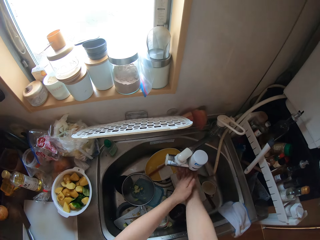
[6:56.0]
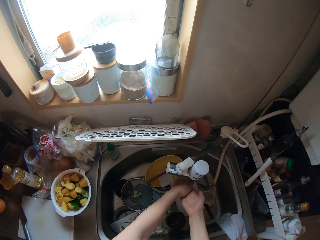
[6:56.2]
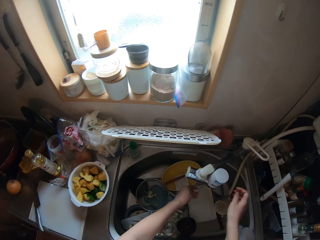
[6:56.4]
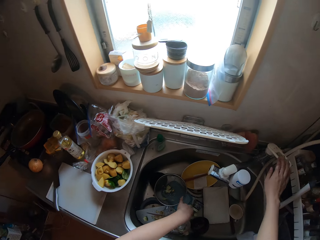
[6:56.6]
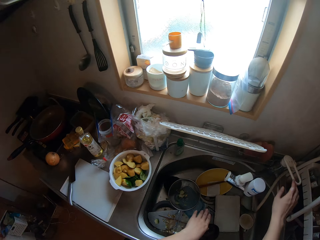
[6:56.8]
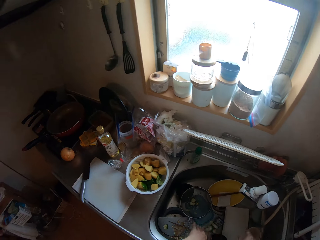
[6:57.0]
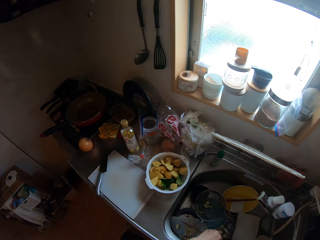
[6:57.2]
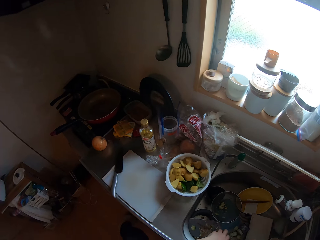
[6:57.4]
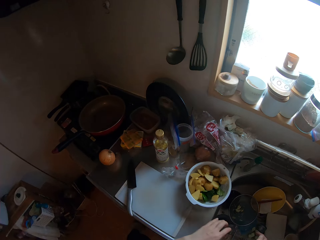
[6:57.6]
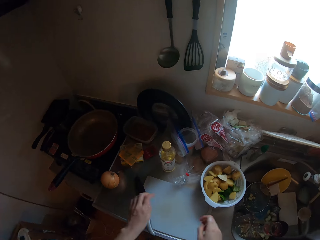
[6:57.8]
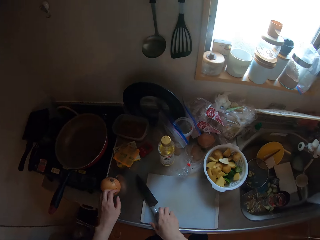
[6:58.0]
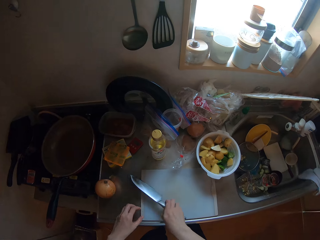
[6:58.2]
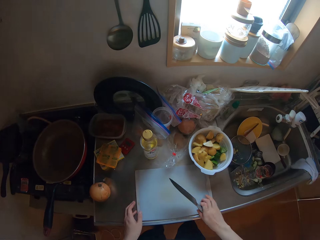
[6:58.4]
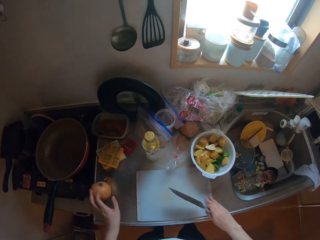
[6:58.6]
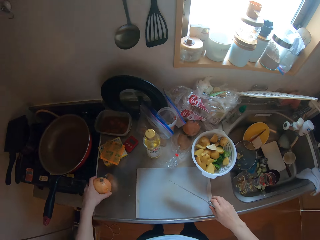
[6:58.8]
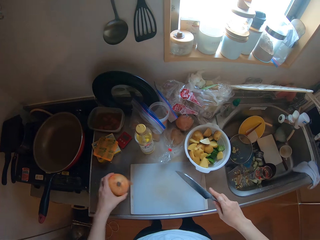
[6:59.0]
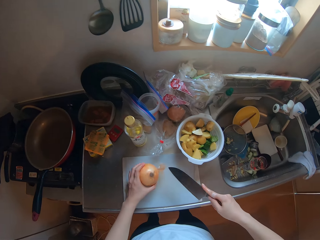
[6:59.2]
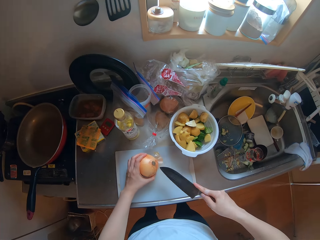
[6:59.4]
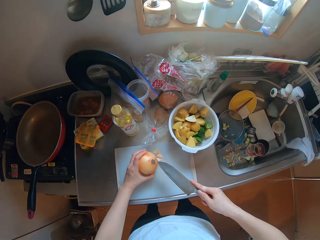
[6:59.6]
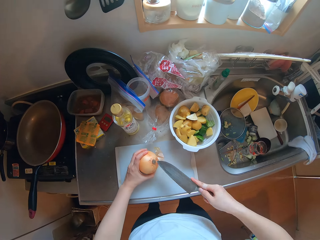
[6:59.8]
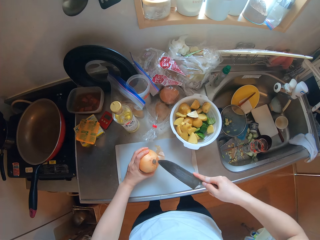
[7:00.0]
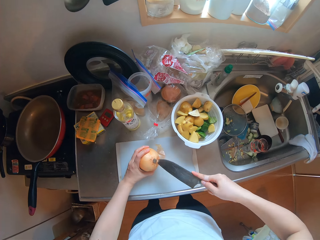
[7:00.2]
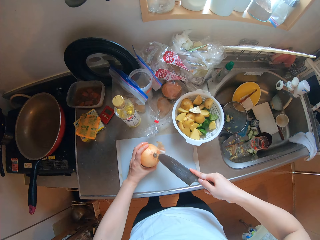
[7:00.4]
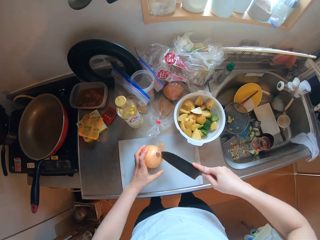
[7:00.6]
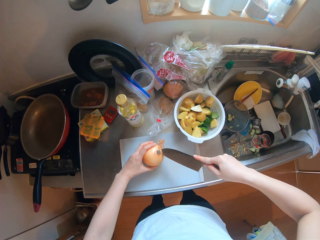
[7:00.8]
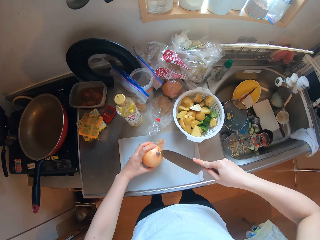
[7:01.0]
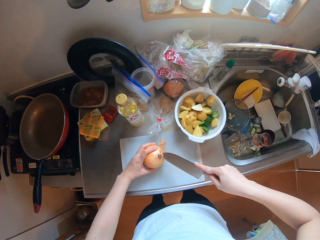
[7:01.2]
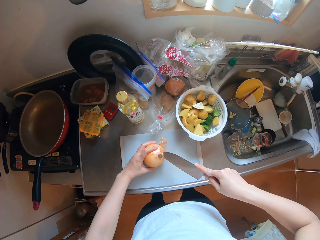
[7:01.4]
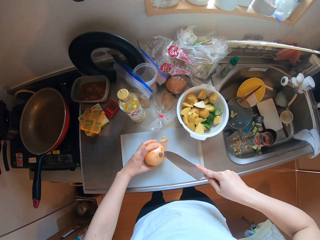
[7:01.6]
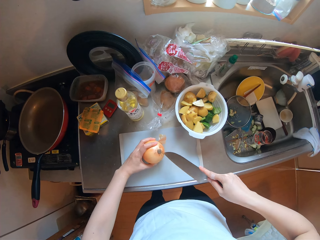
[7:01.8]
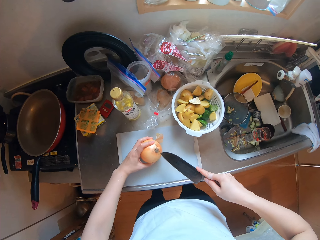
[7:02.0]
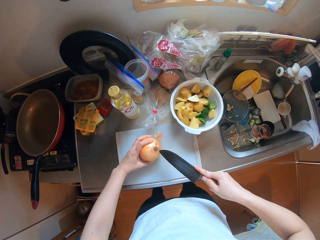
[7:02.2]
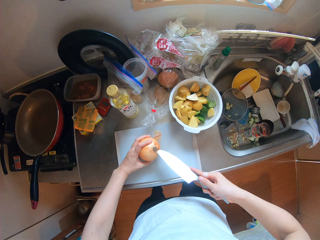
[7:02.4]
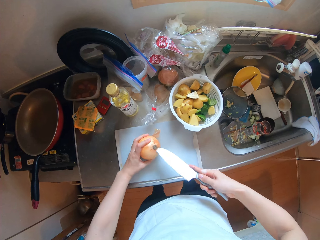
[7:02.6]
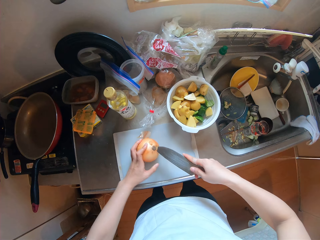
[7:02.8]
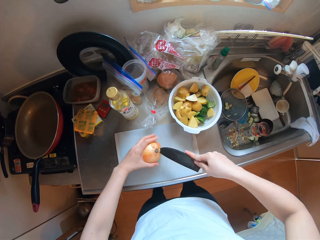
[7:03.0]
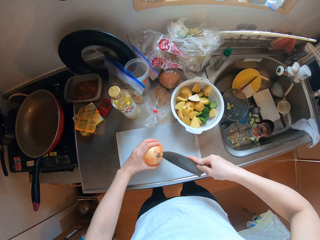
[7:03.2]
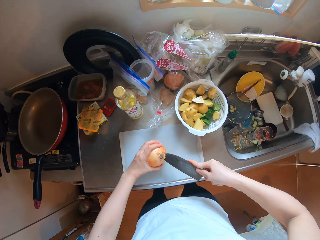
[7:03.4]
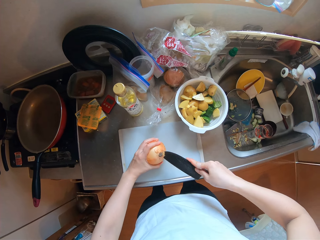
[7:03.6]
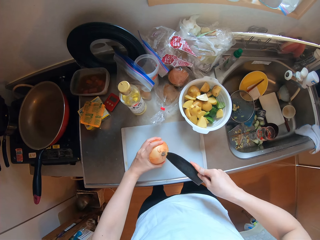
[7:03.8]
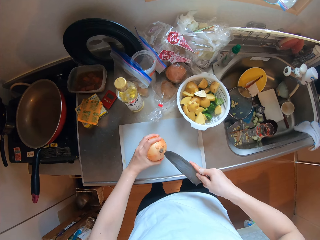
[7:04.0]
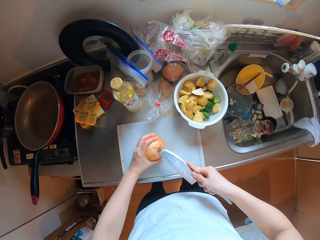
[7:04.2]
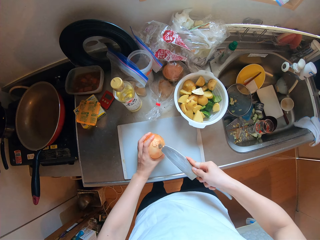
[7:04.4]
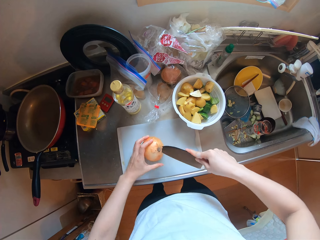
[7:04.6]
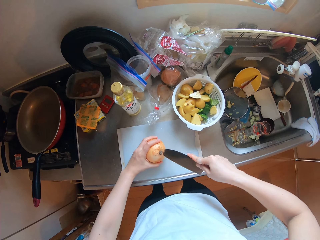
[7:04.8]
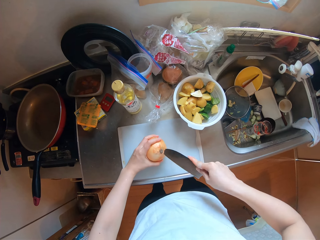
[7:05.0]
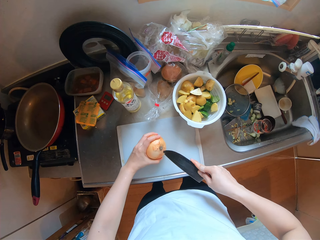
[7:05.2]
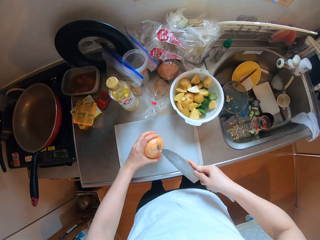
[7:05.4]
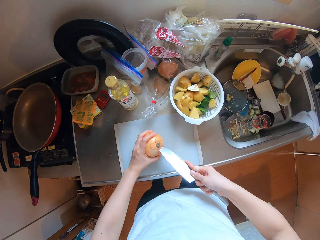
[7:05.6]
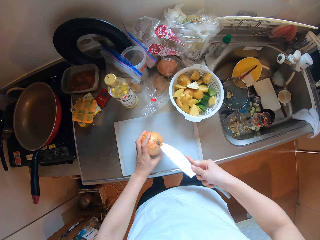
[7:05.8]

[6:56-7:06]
The camera wearer rinses her hands in the sink under running water. She closes the tap with her right hand. She picks up the knife on the chopping board with her right hand. She picks up the onion or turnip on the countertop with her left hand. She puts the onion on the chopping board. She cuts the root of the onion with the knife. She removes the turnip stem.

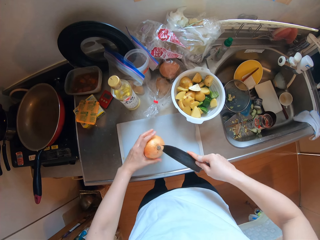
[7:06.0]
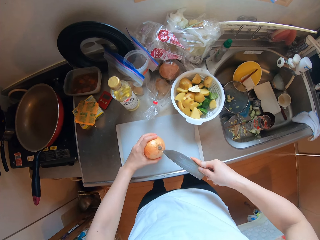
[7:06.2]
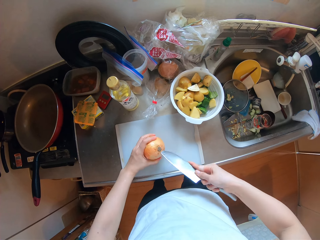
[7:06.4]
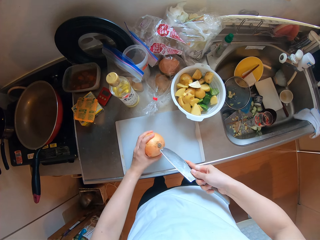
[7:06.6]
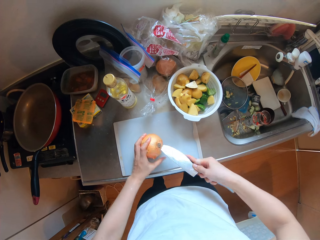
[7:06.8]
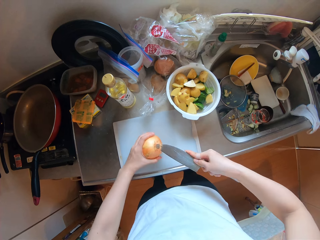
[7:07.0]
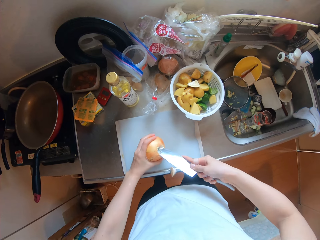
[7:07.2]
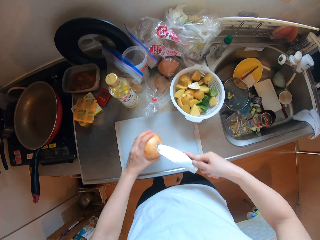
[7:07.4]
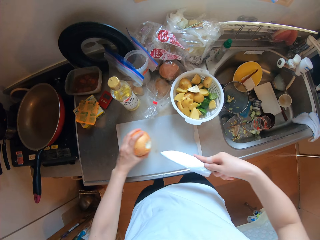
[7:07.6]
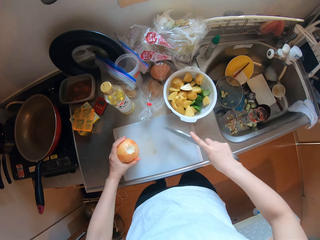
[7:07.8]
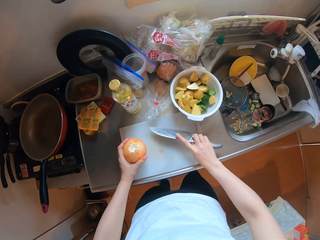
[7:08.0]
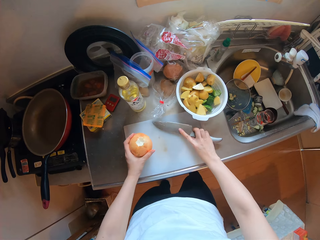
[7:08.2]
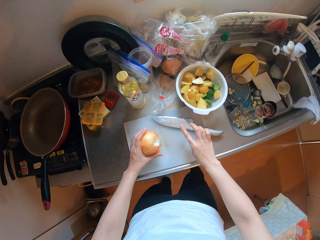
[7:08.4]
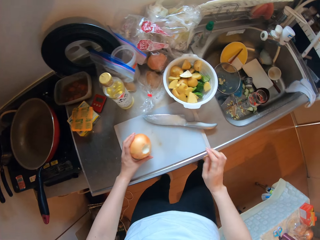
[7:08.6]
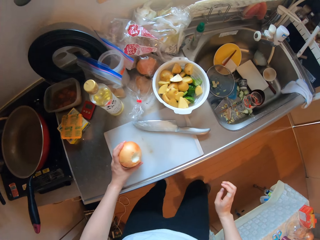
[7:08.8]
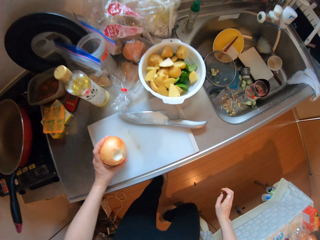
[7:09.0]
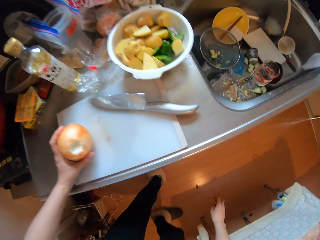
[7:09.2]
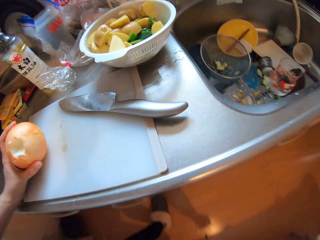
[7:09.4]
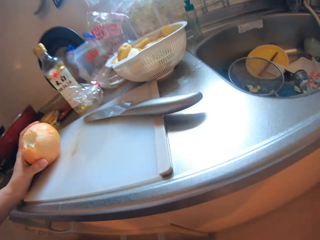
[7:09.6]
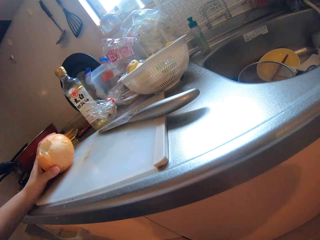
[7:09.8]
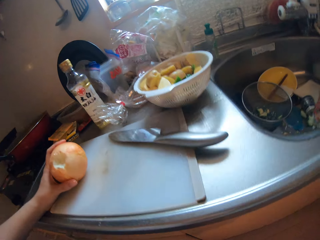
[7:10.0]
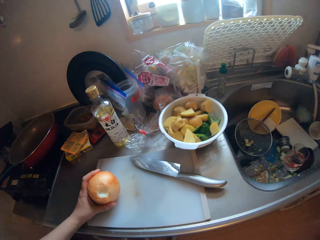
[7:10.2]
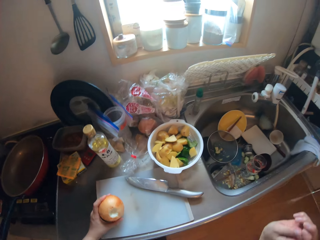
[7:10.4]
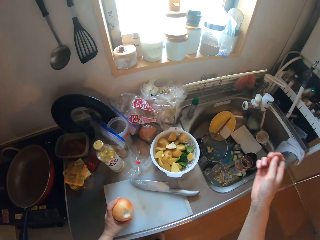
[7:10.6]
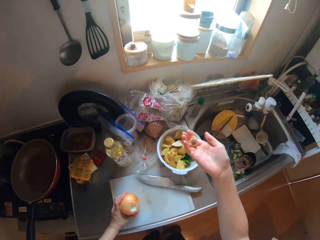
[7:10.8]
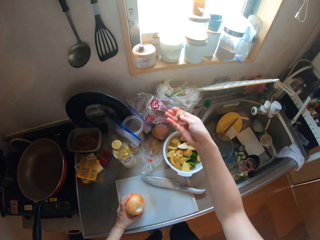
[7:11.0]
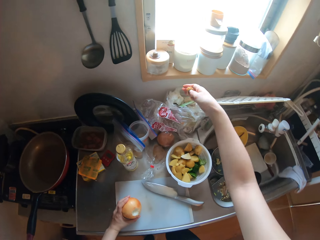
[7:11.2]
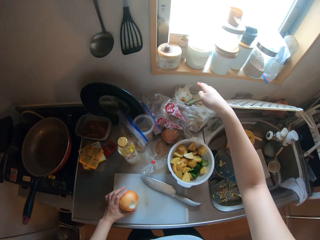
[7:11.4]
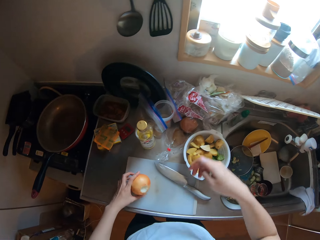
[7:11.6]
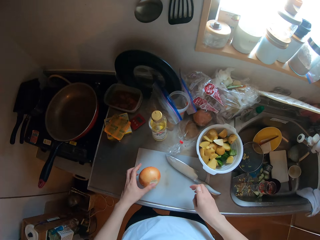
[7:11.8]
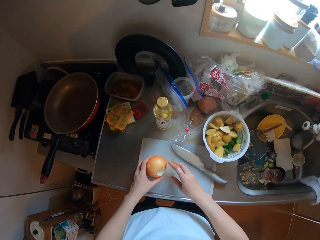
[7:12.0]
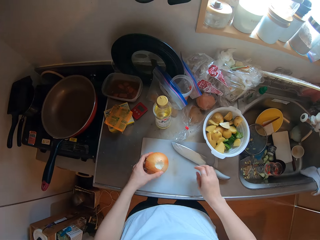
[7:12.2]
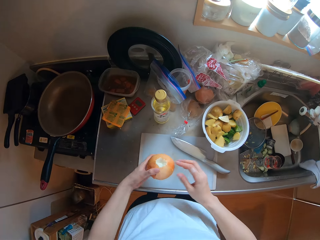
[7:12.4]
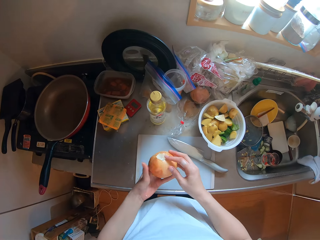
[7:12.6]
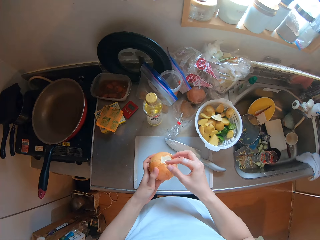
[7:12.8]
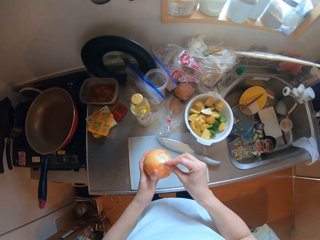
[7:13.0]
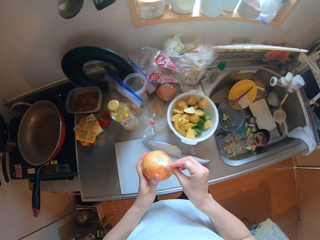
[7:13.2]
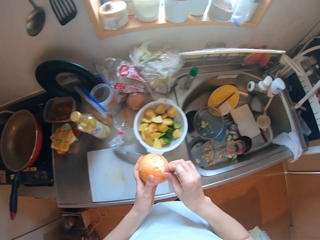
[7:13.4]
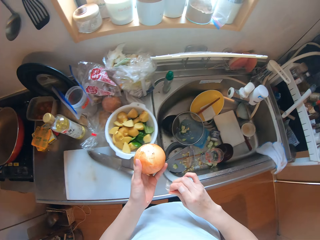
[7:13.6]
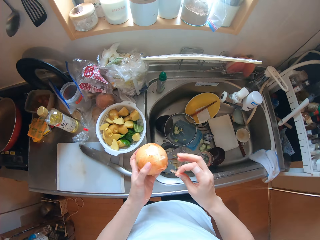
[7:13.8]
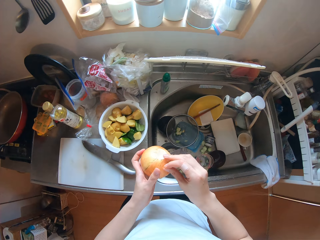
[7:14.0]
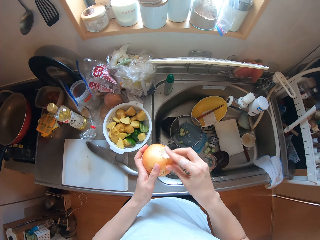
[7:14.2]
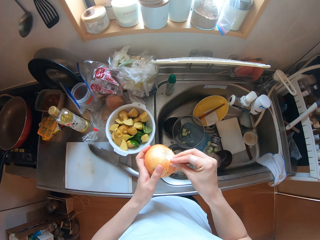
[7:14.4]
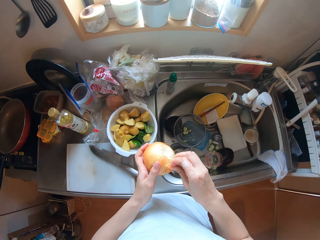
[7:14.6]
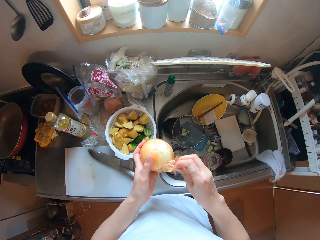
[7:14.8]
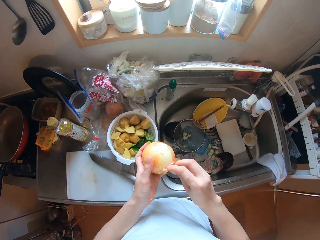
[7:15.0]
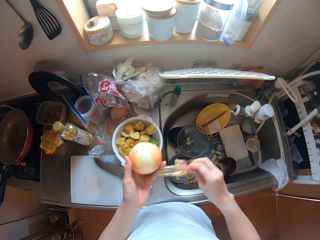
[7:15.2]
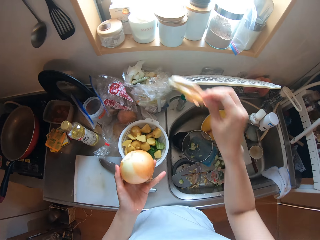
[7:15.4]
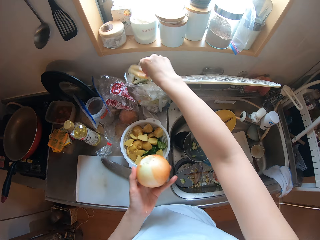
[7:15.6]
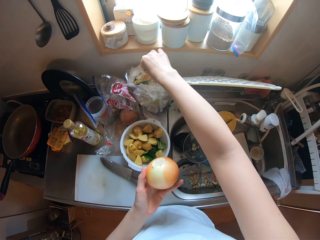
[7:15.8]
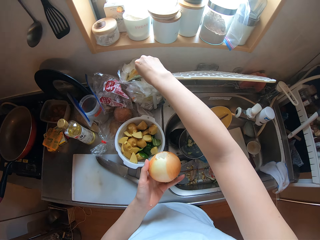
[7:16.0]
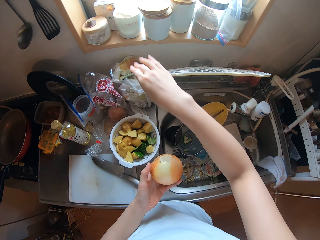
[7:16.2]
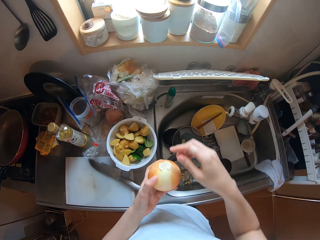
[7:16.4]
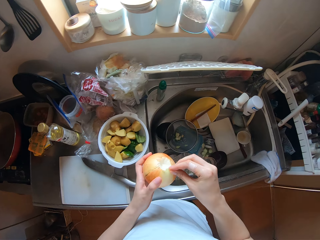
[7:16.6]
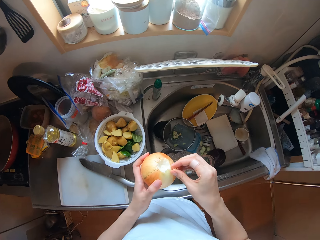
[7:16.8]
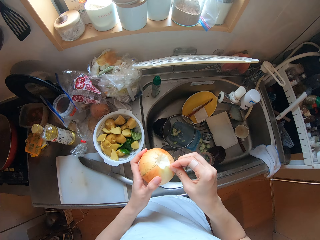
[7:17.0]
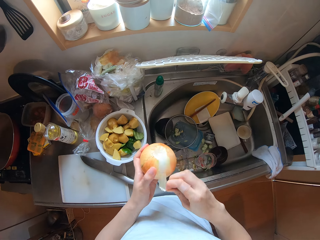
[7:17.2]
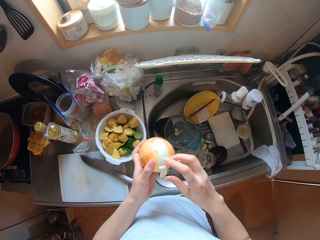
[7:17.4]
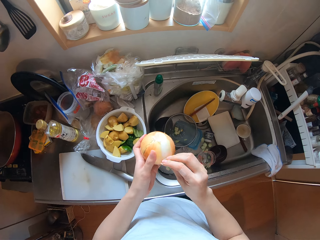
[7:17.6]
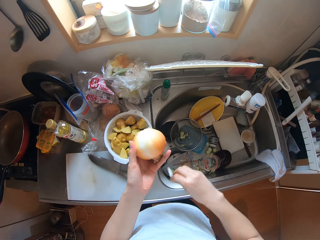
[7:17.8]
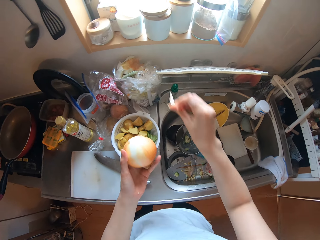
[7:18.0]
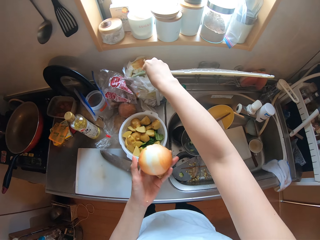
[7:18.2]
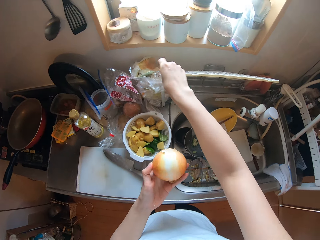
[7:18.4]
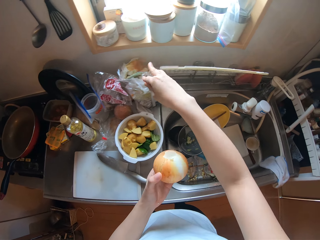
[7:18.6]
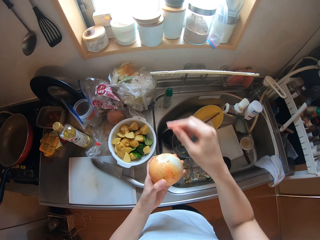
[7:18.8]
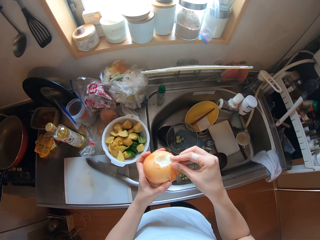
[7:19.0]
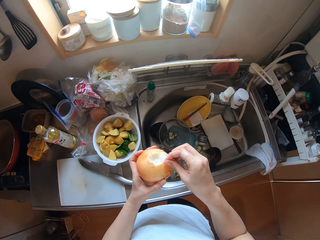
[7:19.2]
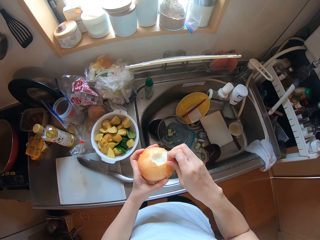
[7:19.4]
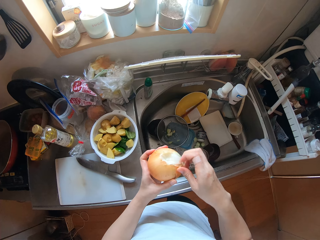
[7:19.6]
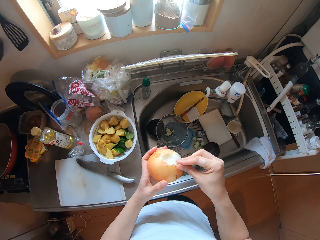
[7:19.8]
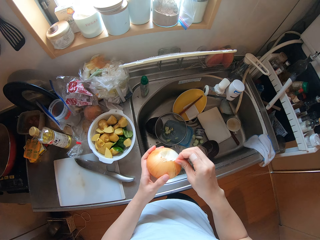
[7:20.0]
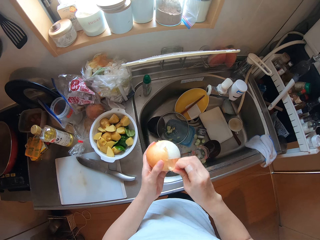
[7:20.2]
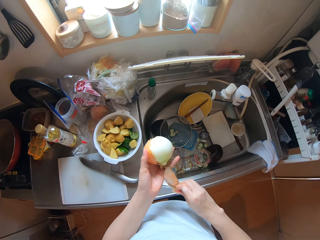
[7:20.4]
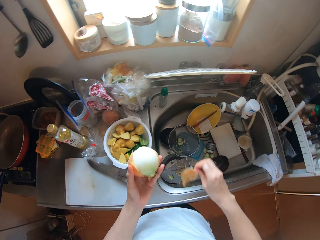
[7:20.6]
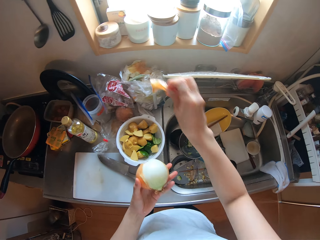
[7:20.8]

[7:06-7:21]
The camera wearer puts the knife on the chopping board. She picks up the onion root on the floor with her right hand. She puts the onion root in the nylon on the countertop. She picks up the onions with her left hand. She peels the onion tunic with her right hand. She puts the onion tunic in the nylon on the countertop. She peels the onion tunic with her right hand. She puts the onion tunic in the nylon on the countertop. She peels the onion tunic with her right hand.
